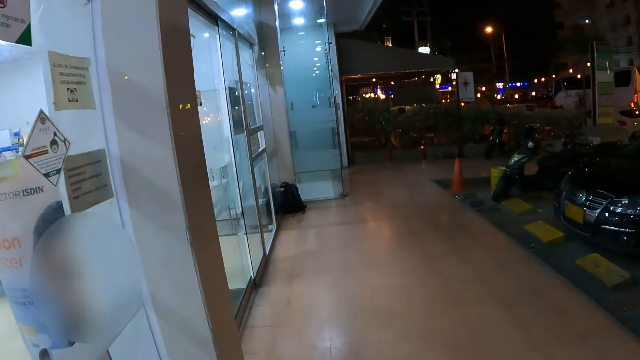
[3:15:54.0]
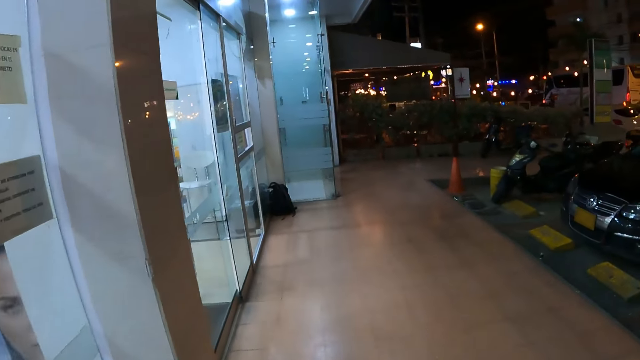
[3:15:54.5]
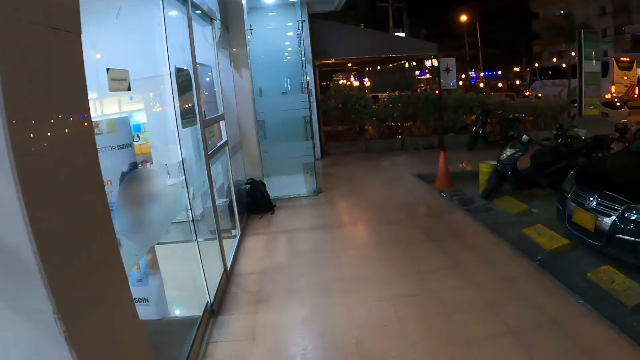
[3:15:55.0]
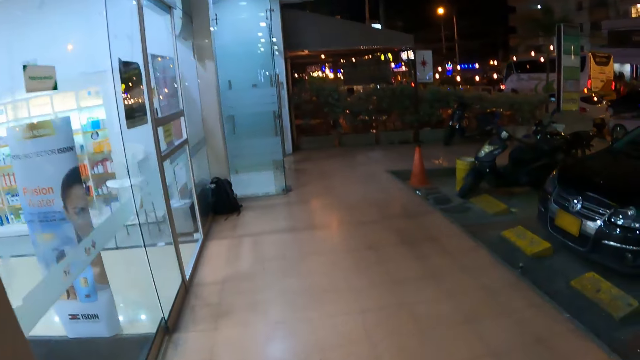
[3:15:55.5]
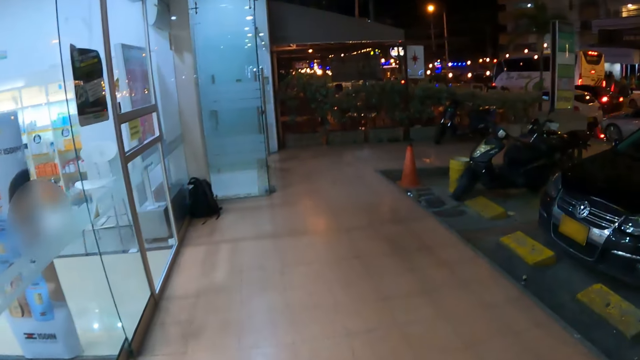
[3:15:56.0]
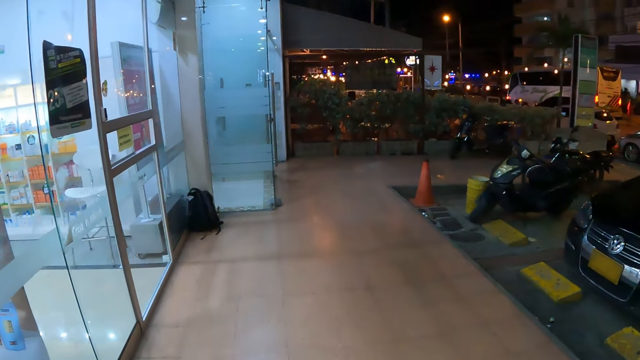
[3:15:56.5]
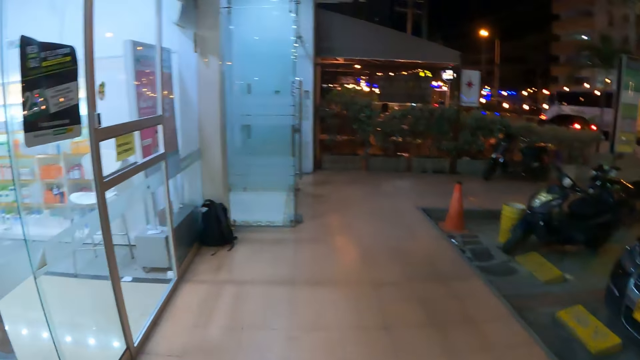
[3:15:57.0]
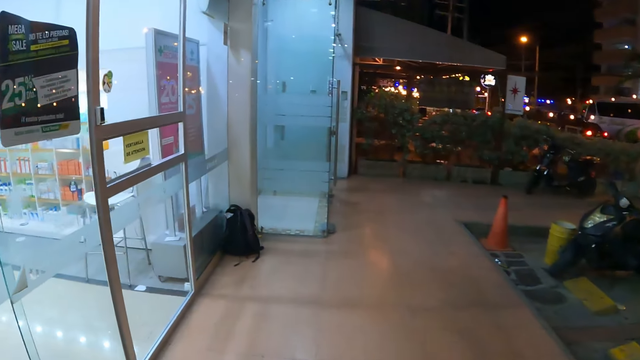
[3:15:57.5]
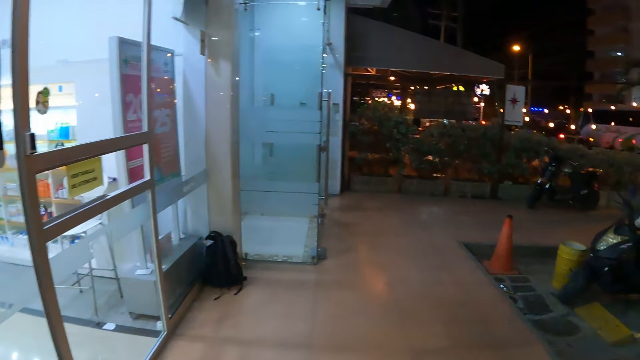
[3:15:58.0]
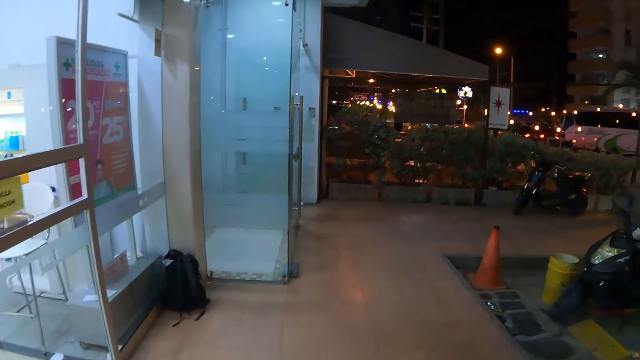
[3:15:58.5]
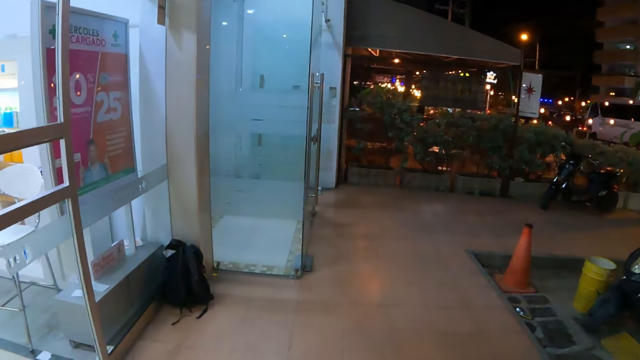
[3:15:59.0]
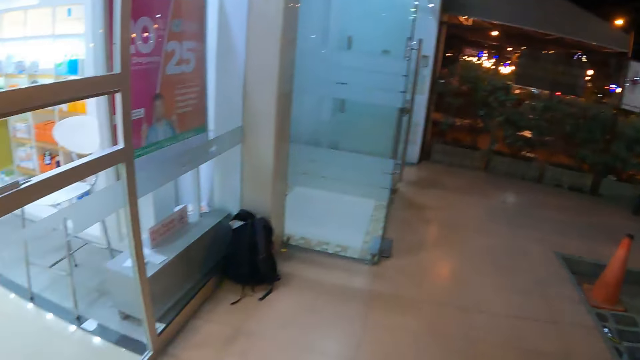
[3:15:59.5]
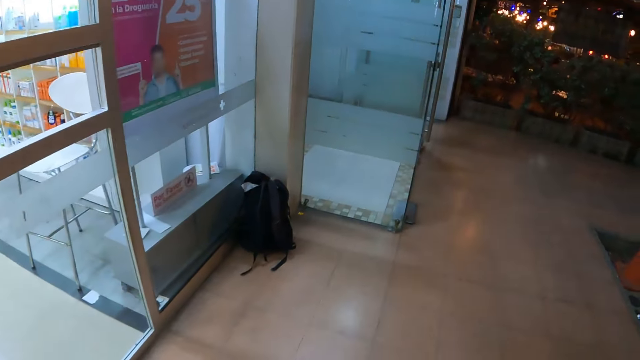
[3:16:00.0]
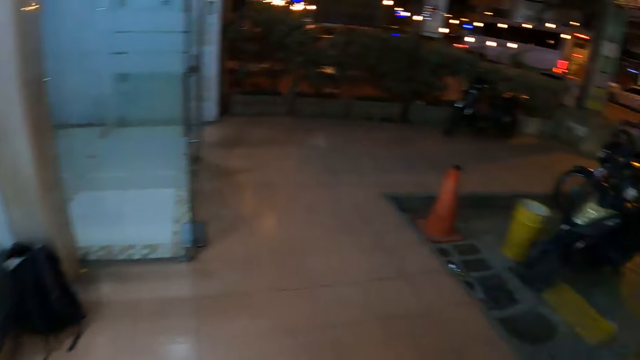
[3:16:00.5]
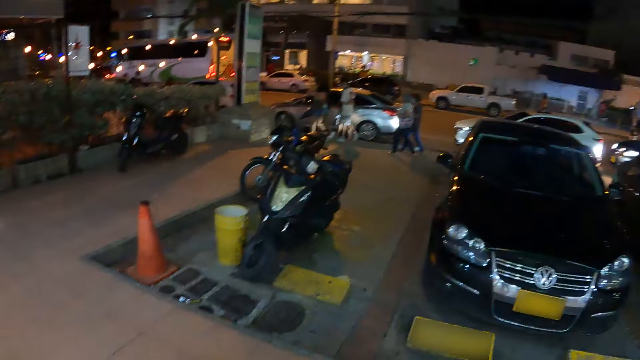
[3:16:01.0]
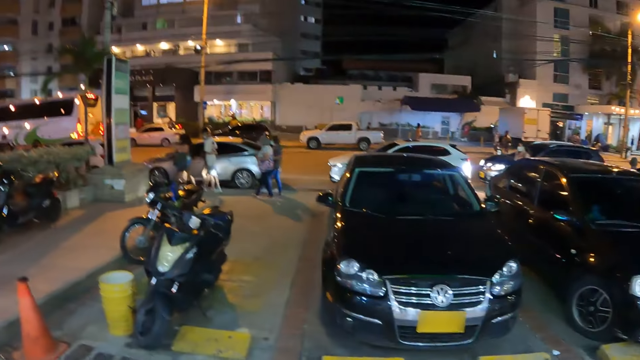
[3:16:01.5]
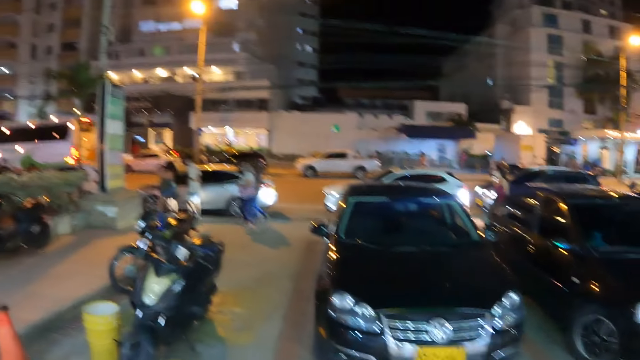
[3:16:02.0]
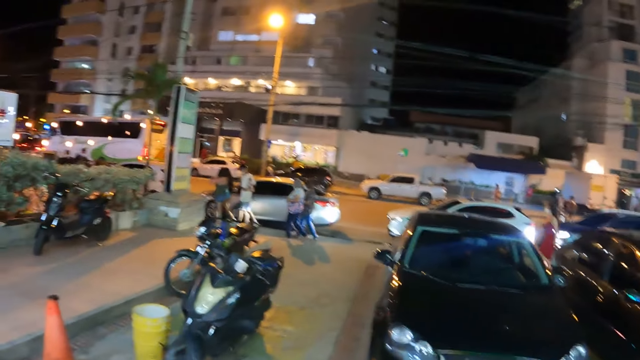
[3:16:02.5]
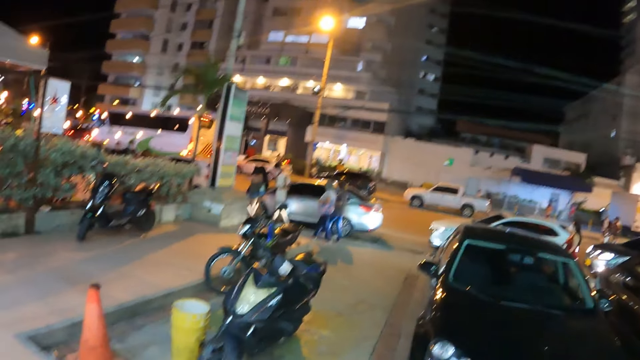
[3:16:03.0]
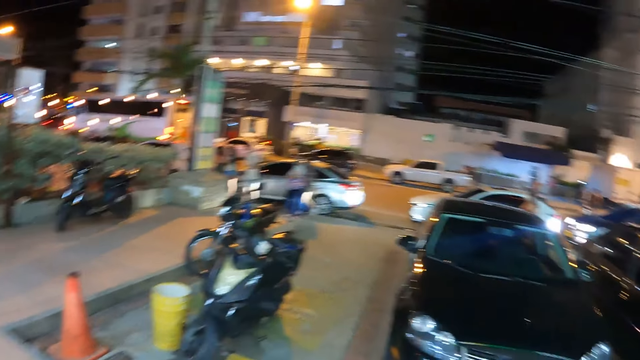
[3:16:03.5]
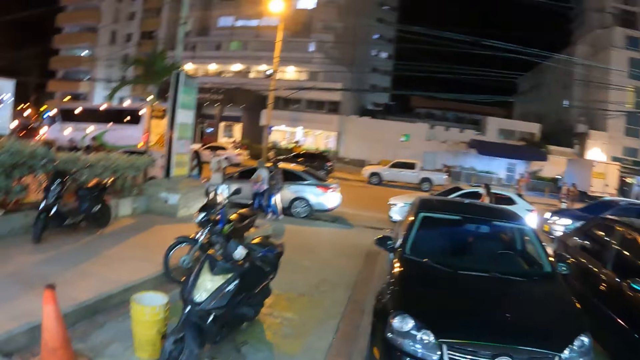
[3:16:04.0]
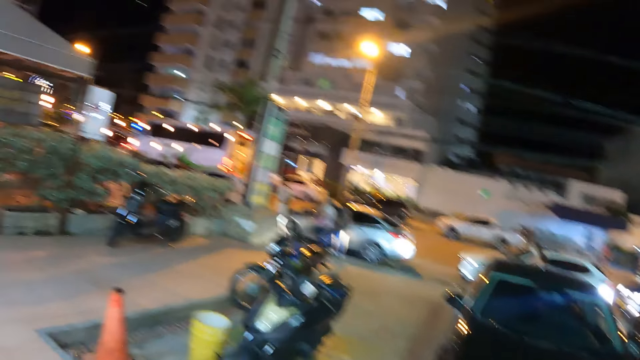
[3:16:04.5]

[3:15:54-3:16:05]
The camera wearer looks across a street.

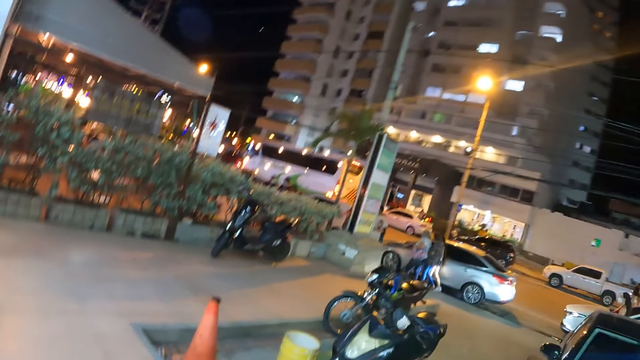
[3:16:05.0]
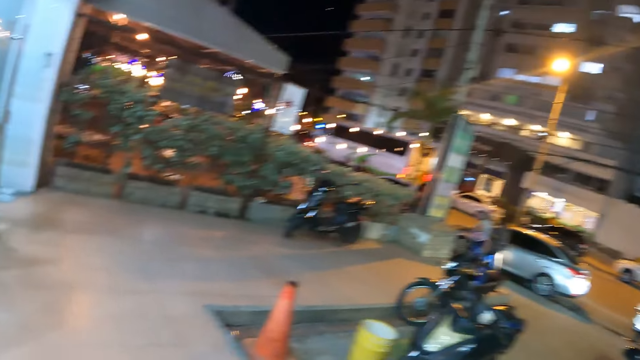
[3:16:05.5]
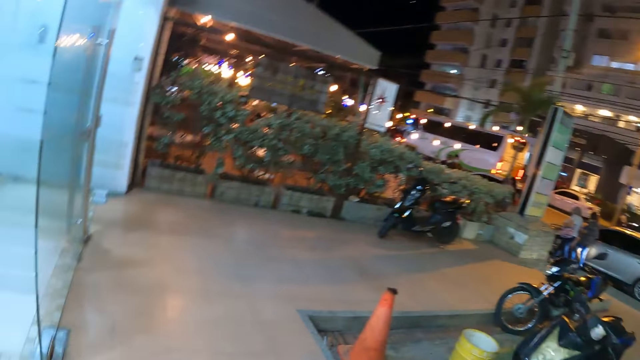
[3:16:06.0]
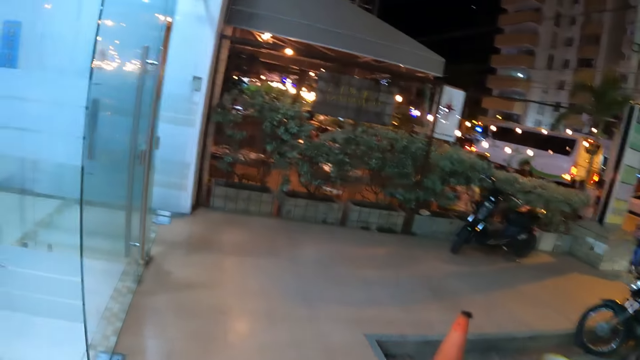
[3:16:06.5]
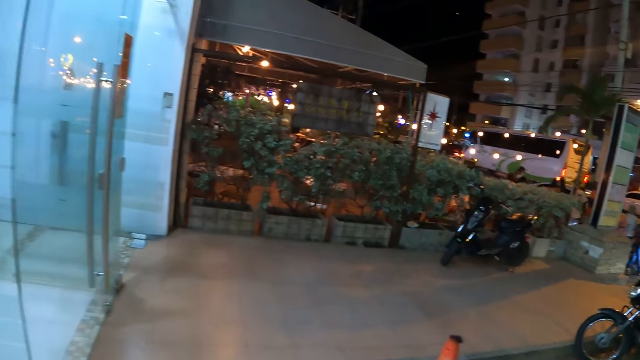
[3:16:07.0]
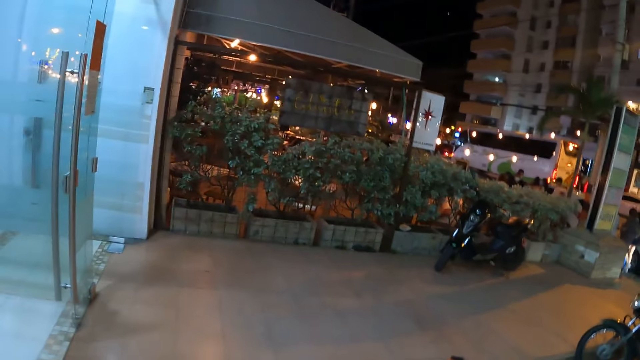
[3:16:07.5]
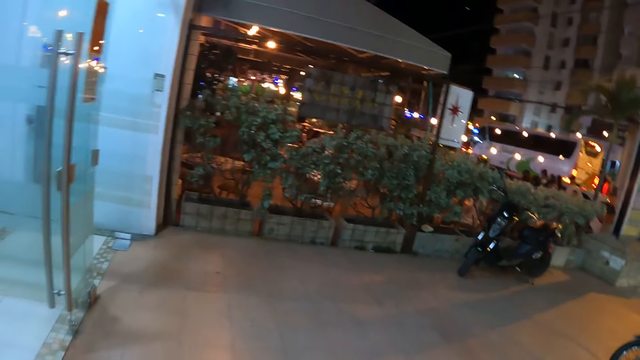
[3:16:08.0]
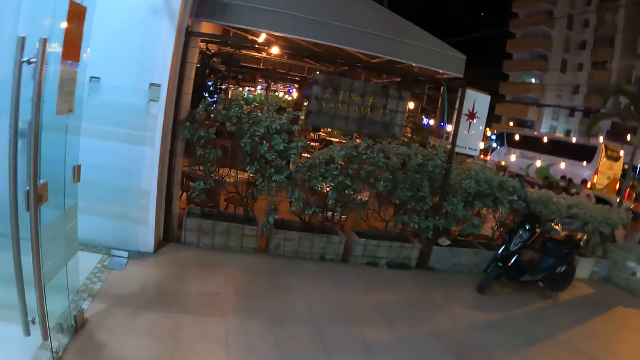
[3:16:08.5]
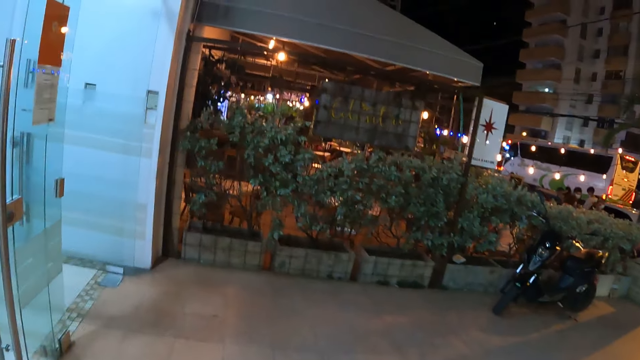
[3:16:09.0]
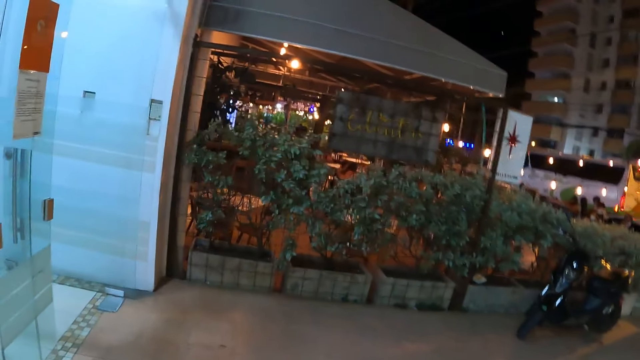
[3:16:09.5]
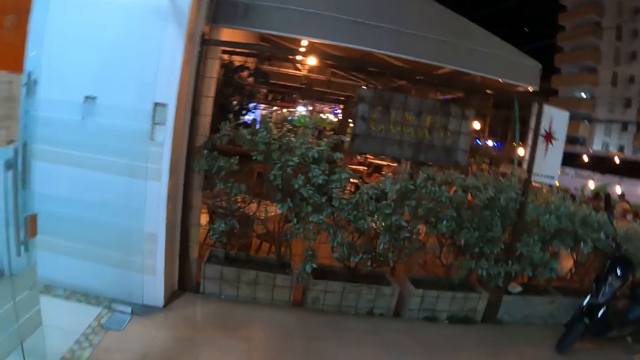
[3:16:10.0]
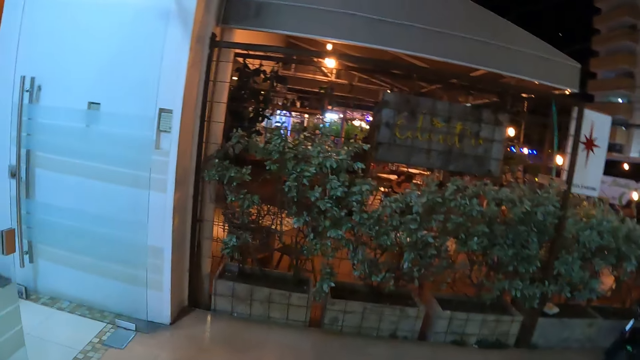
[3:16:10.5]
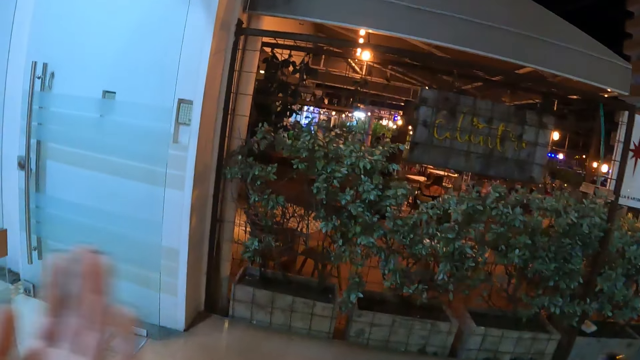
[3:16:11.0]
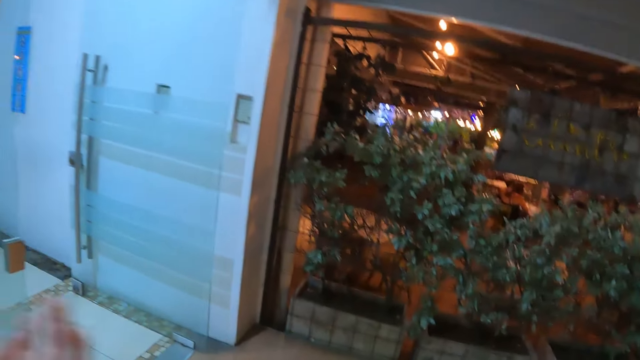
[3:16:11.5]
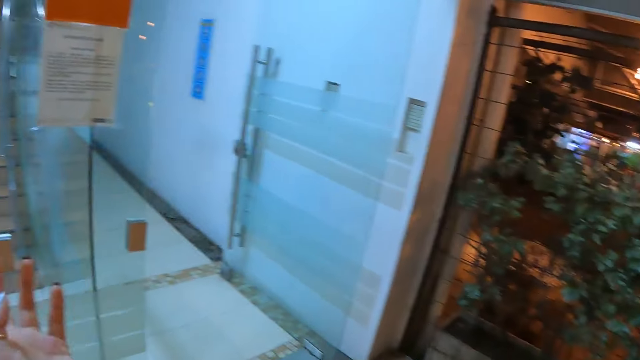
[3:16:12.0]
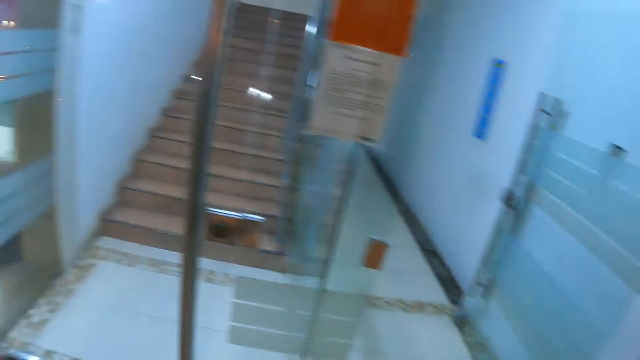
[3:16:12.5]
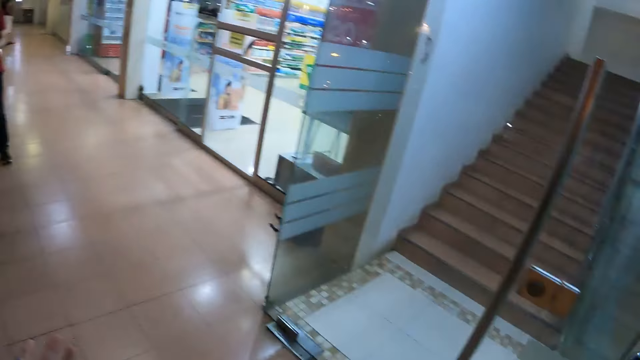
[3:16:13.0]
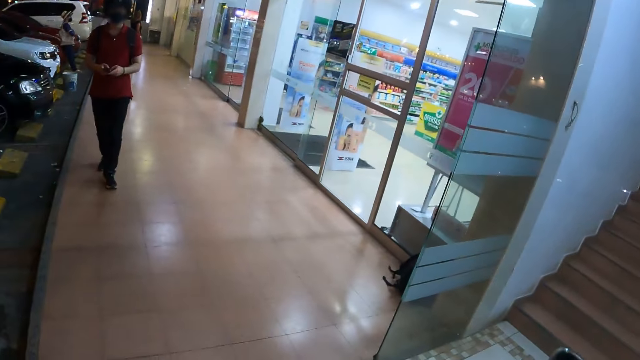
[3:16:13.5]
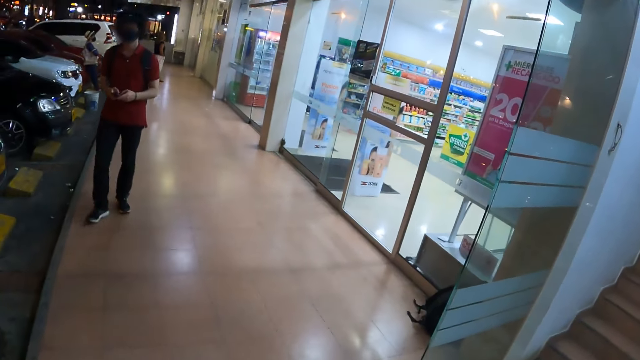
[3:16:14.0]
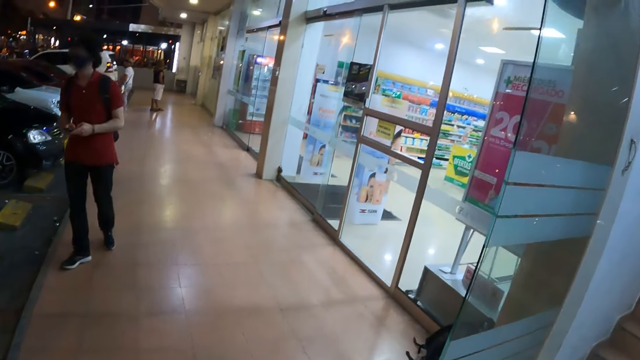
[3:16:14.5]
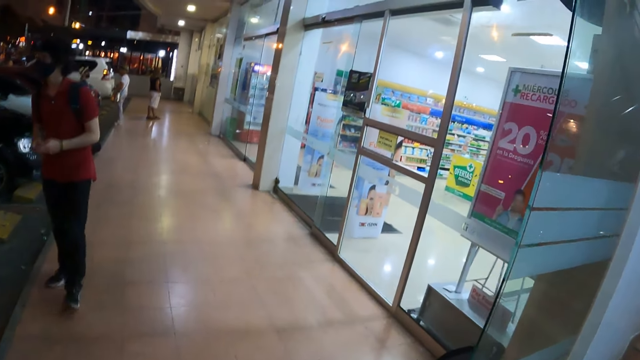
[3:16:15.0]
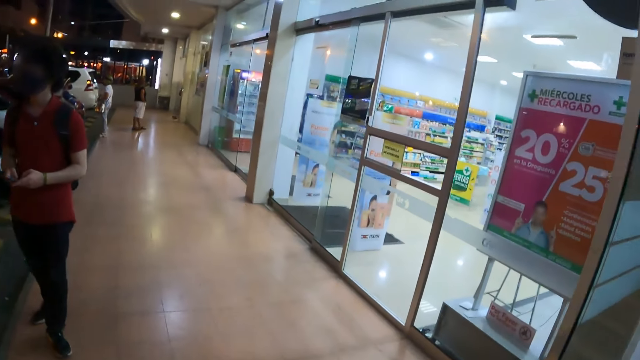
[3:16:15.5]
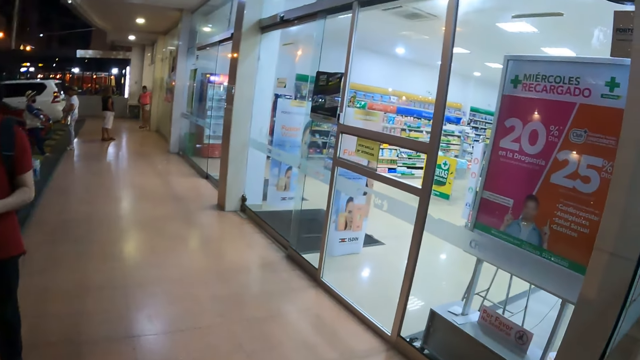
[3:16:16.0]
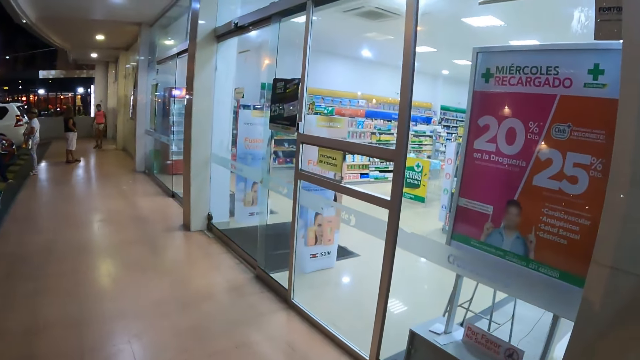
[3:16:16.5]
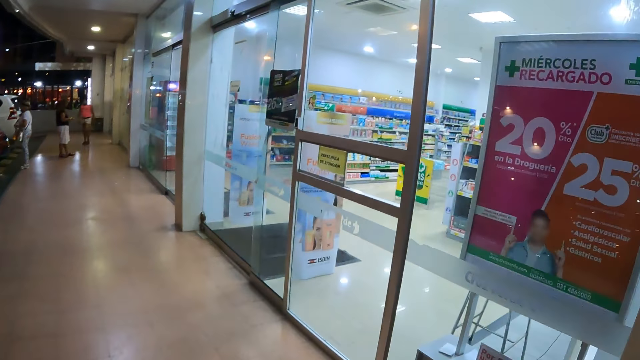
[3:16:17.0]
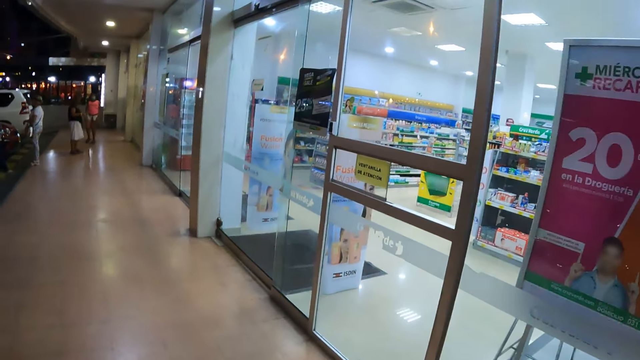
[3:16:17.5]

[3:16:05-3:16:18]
The camera wearer meanders on a supermarket veranda. They raise a hand. A person meanders on the supermarket veranda and uses a smartphone. The camera wearer meanders on the supermarket veranda.
